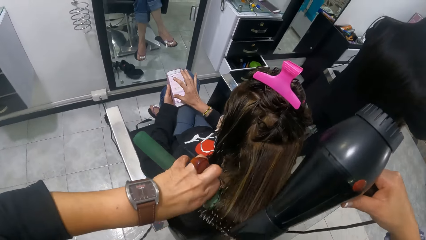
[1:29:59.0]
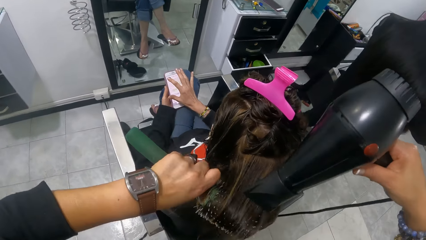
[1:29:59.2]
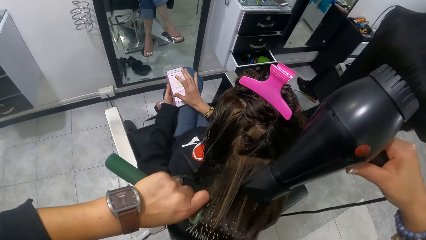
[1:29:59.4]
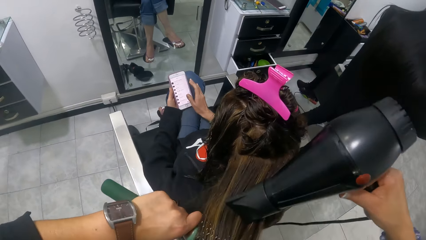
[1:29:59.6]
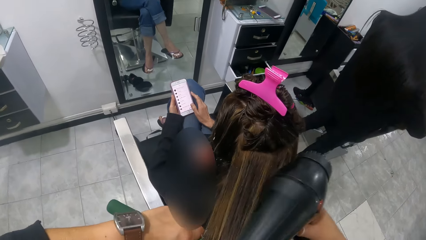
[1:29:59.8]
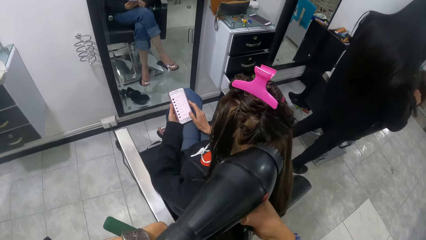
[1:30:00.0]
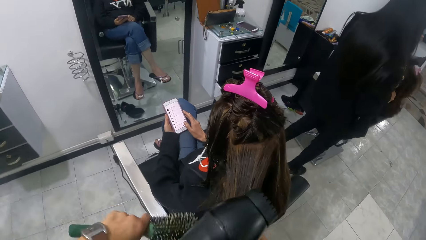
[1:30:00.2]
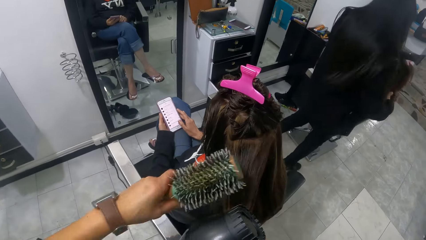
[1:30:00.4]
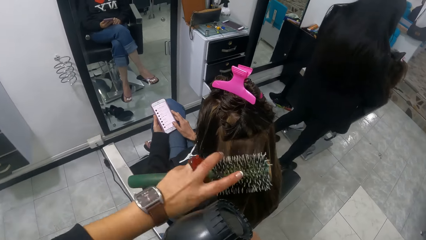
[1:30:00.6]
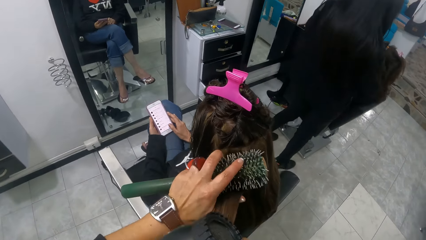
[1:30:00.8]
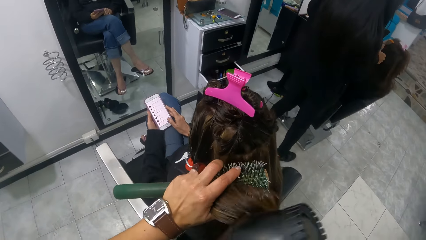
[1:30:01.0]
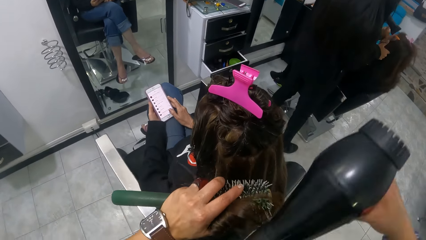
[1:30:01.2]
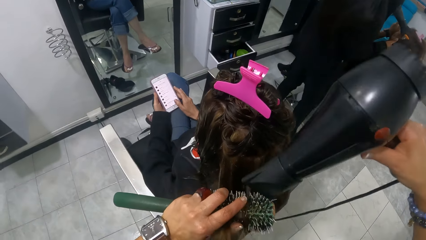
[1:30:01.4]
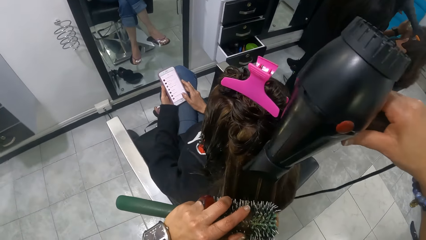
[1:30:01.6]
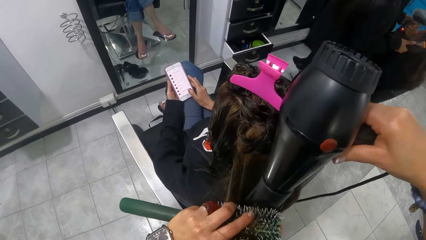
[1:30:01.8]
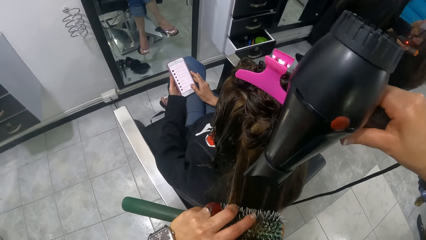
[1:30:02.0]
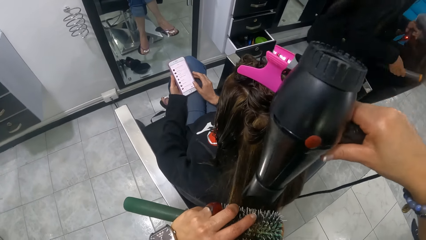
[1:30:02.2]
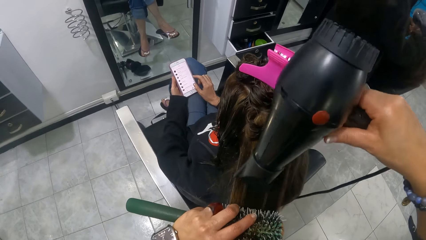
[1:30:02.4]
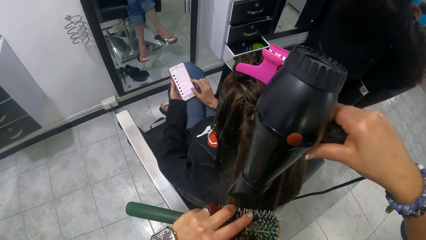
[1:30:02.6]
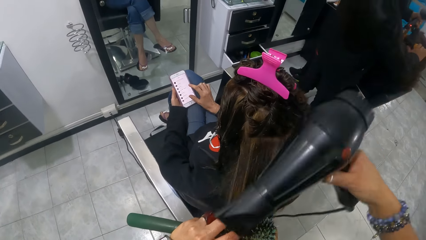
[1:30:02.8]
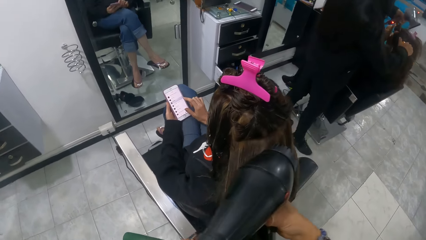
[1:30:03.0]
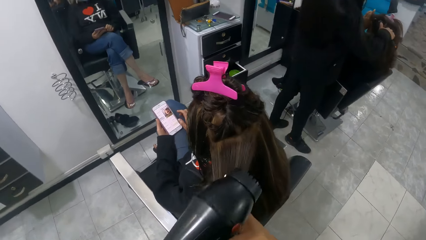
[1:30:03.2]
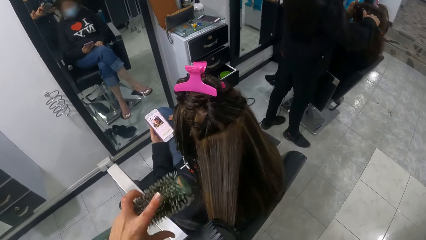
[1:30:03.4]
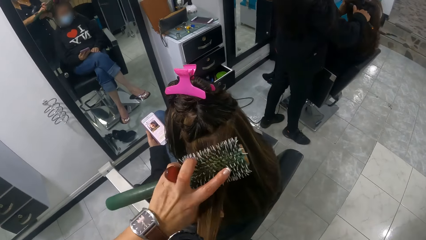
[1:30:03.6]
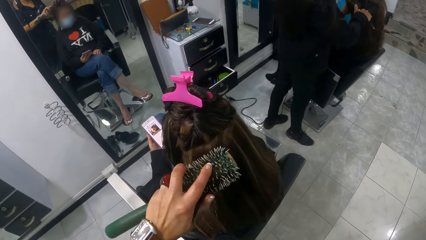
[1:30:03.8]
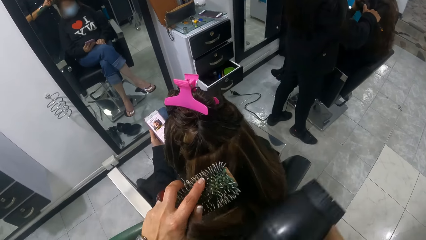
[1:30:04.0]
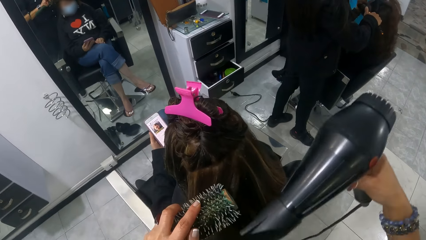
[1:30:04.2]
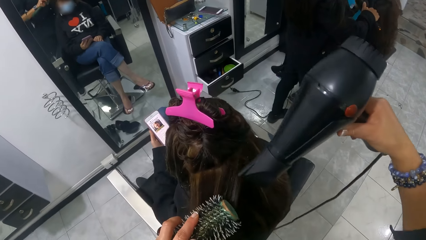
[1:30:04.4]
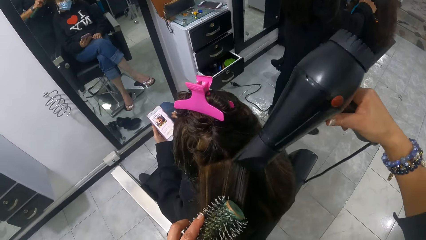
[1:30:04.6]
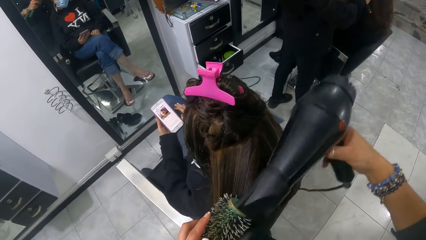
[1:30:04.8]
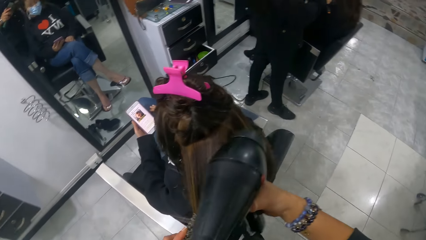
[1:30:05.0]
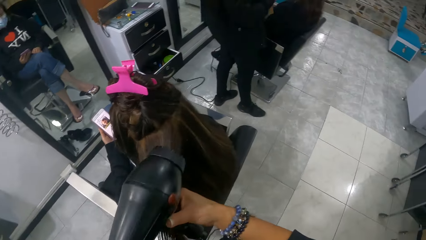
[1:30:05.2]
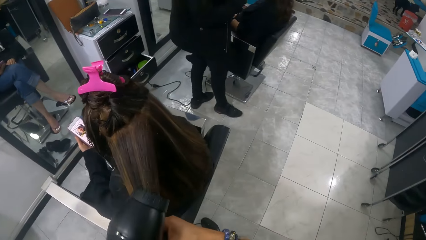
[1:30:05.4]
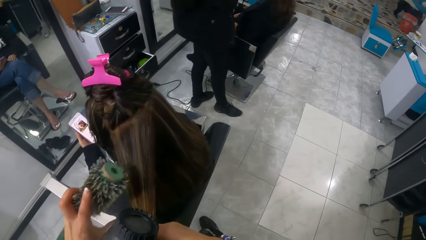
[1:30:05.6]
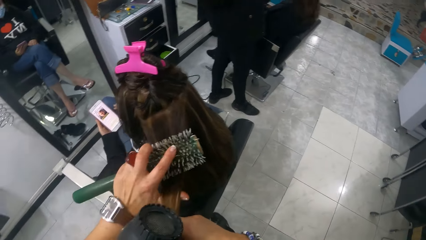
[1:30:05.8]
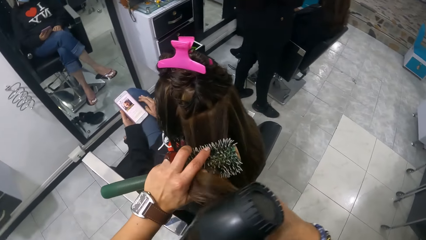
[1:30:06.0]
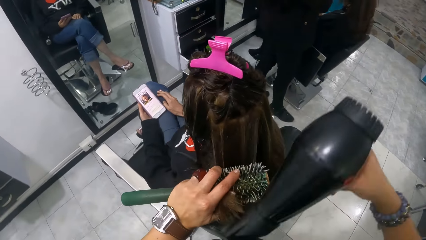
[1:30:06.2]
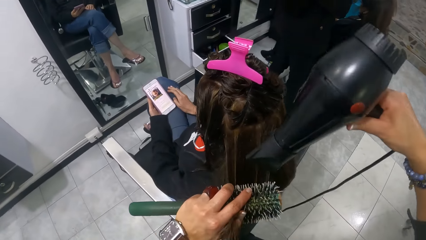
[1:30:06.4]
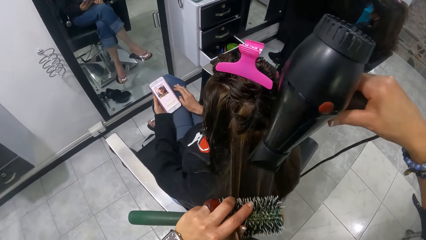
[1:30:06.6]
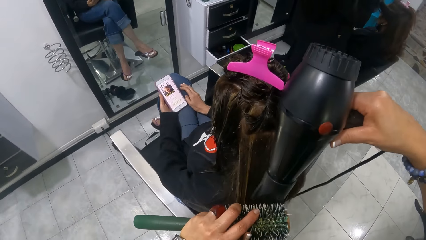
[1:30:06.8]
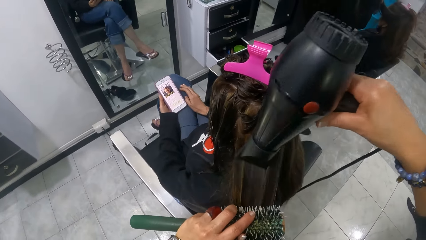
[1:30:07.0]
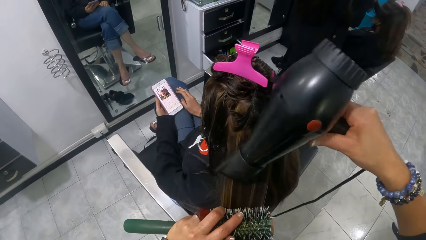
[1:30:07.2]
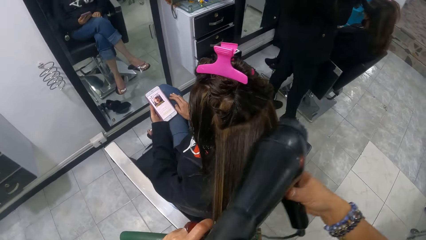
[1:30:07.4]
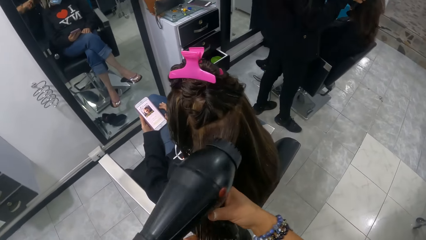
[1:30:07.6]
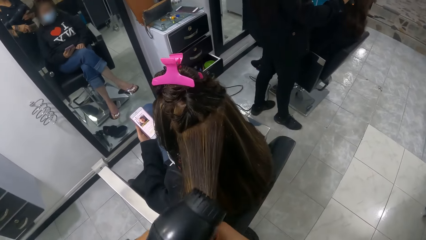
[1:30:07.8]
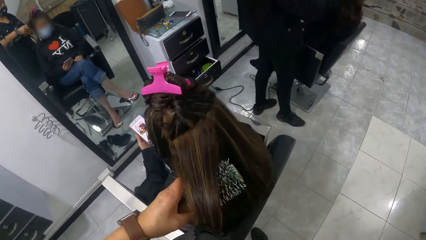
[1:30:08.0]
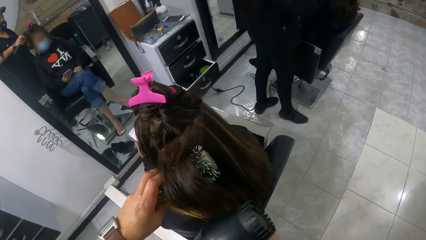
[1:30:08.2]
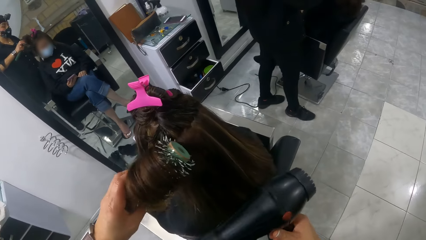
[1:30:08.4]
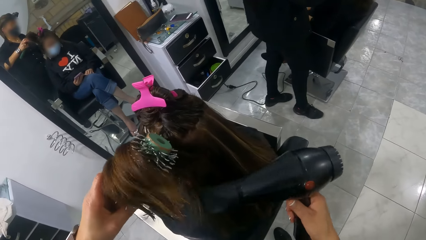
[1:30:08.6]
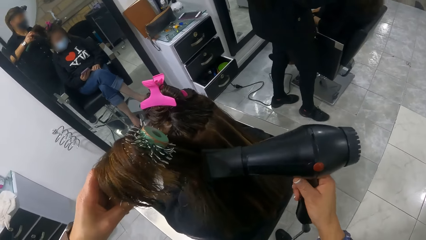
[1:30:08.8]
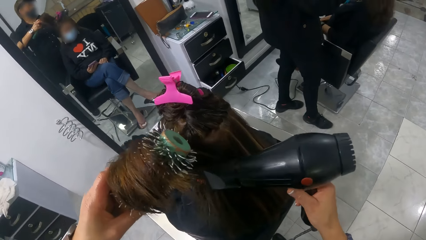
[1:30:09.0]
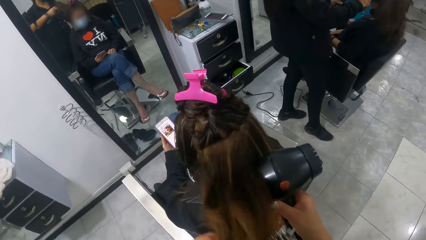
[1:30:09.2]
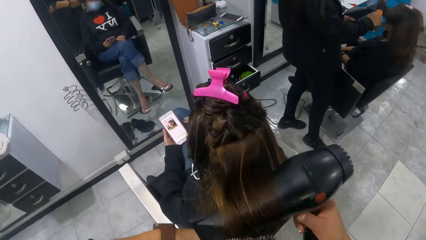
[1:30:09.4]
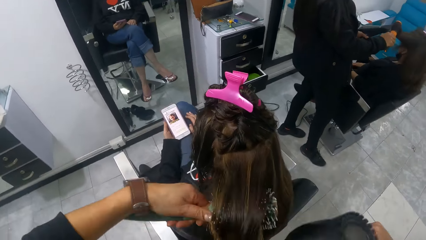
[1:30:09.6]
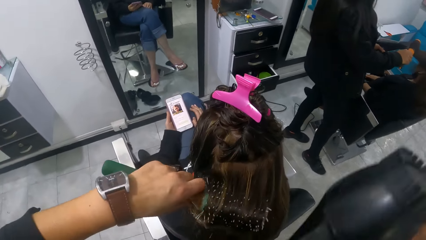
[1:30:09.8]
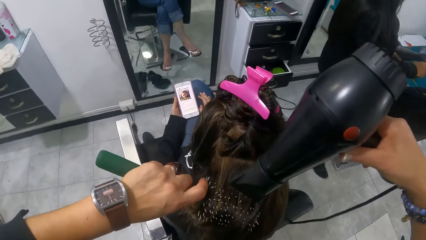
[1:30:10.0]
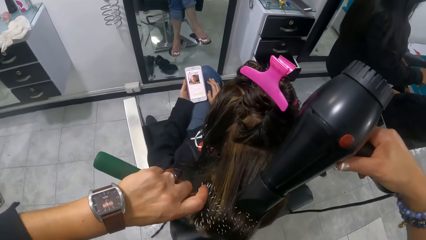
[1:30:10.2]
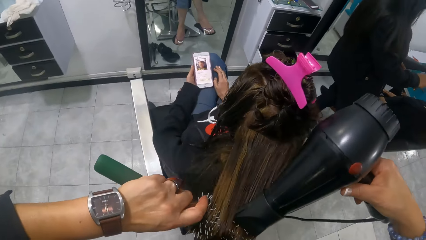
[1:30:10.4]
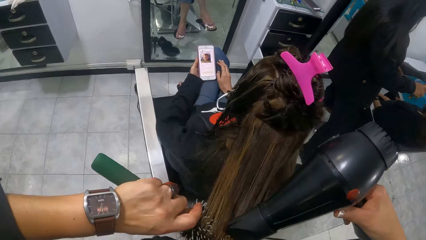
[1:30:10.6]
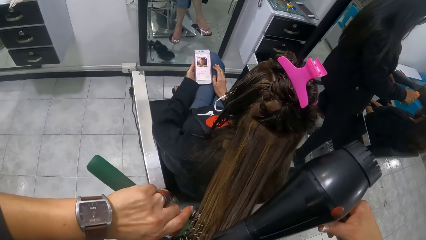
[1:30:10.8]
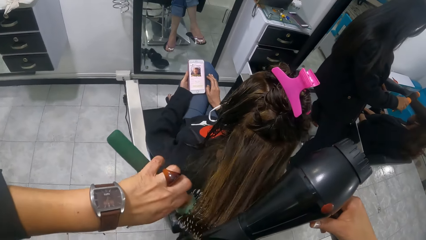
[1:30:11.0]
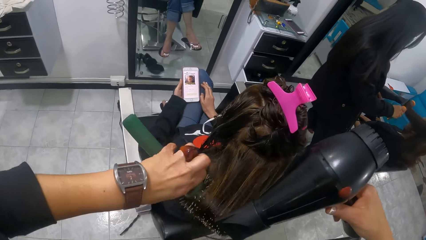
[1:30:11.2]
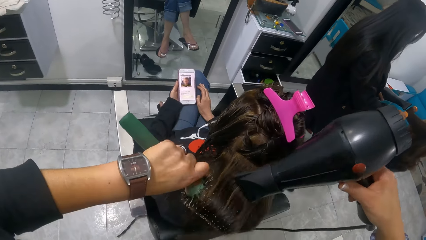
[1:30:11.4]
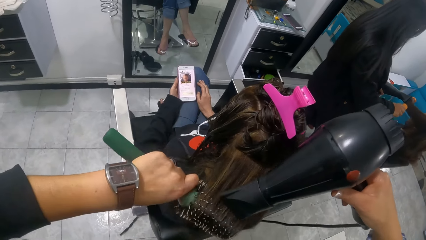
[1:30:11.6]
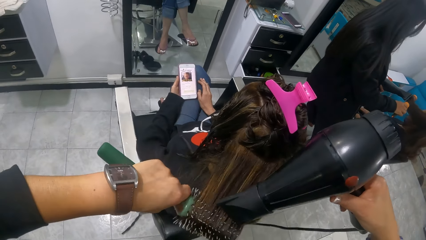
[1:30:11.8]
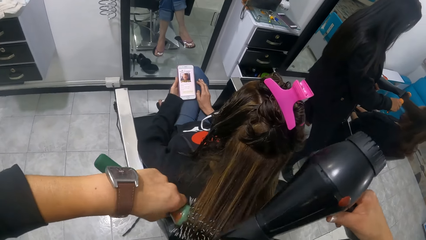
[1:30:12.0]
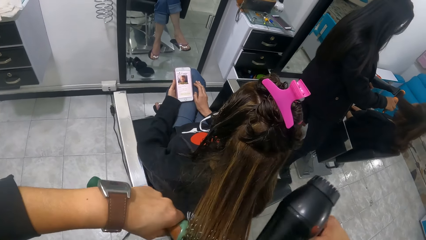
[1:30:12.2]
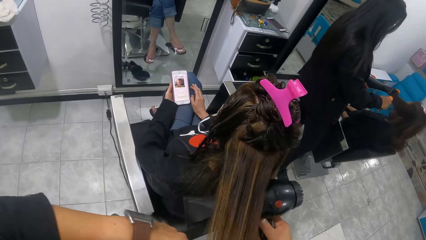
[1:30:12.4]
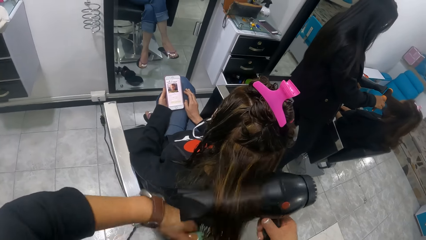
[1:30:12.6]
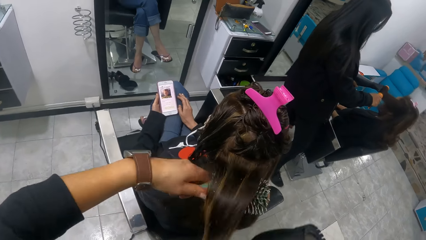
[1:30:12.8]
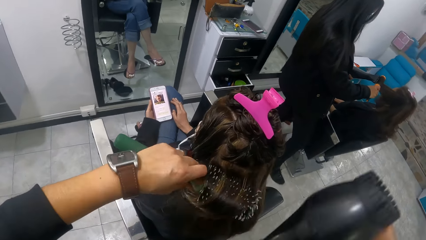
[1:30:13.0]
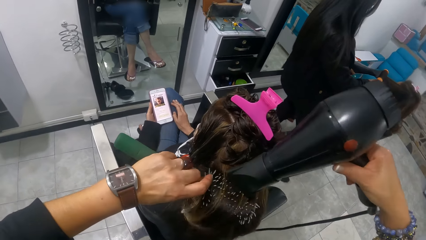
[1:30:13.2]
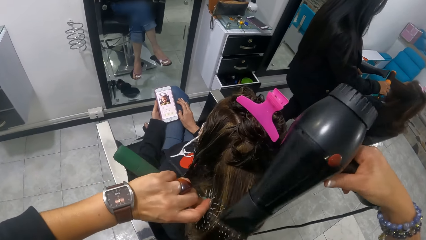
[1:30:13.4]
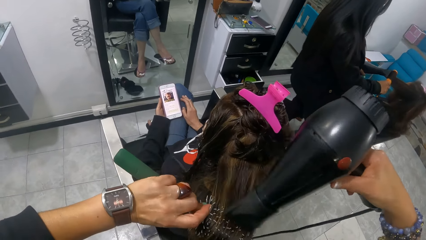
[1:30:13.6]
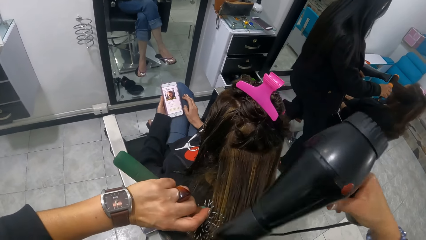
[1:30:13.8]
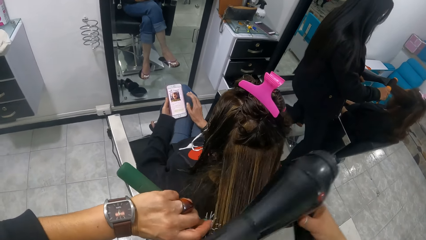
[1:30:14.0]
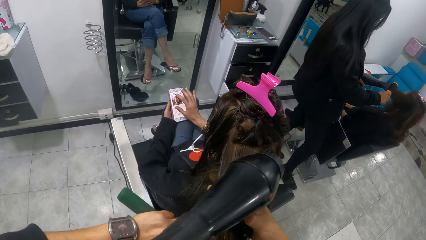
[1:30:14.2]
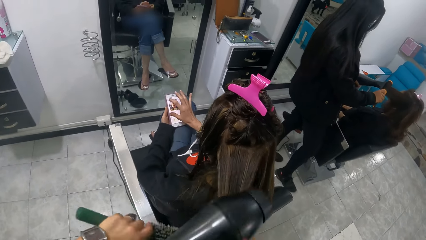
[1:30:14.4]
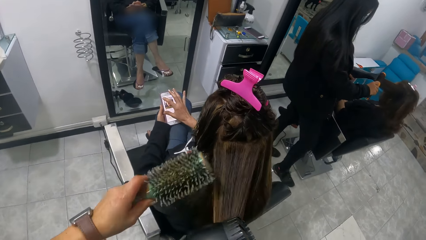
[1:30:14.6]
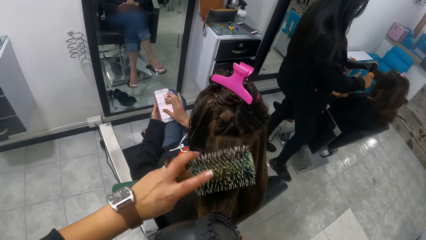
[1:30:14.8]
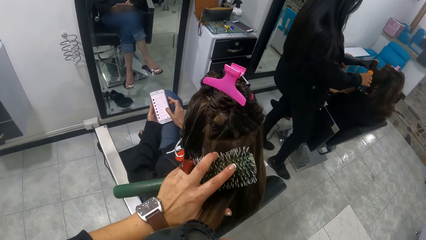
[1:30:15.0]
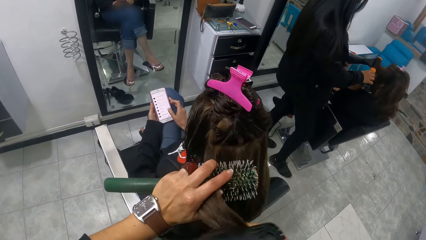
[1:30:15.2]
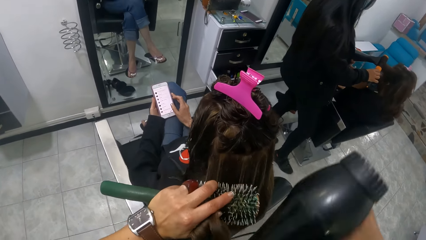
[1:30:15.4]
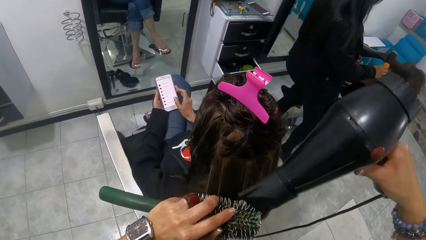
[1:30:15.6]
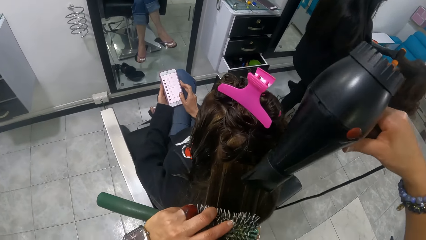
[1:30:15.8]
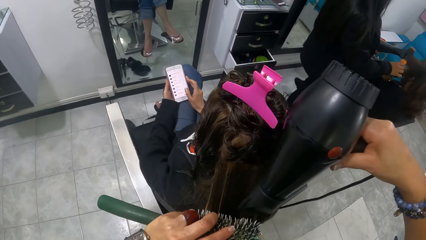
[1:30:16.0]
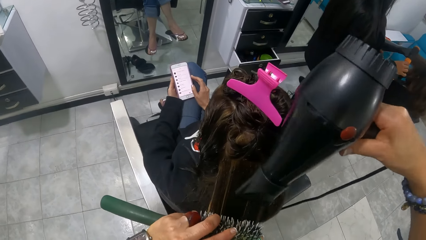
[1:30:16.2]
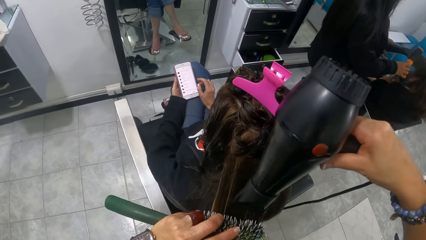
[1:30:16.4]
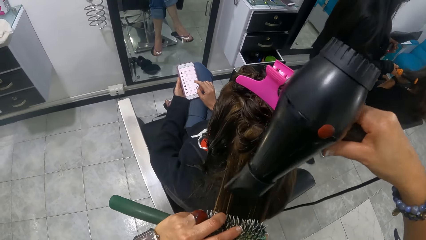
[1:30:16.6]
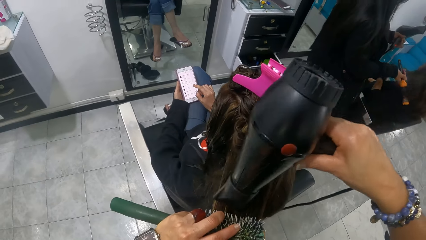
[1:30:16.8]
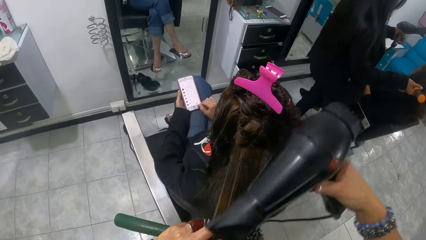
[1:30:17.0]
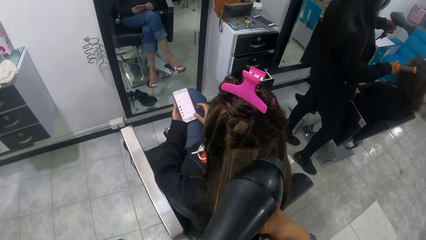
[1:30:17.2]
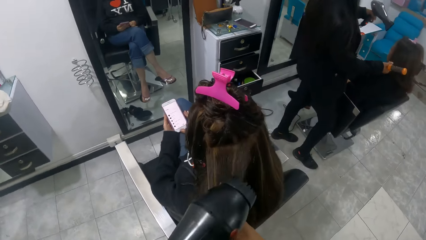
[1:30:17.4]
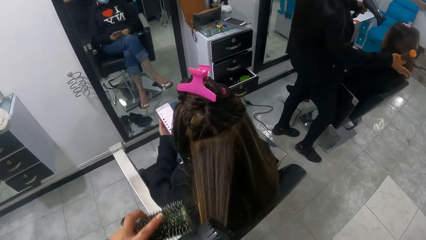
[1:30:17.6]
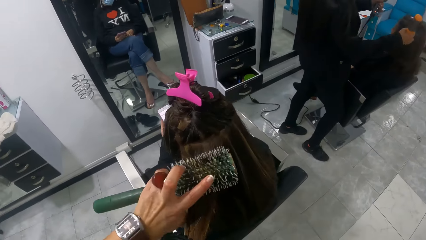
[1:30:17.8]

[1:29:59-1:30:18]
The camera wearer rolls a lady's hair on a hair brush roller. They stretch the lady's hair with the left hand. They straighten the lady's hair with a blow dry machine. They stretch the lady's hair with the left hand. They blow the lady's hair with the blow dry machine. They stretch the lady's hair with the left hand. They straighten the lady's hair with the blow dry machine. They stretch the lady's hair with the right hand. They straighten the lady's hair with the hair brush roller. They blow the lady's hair with the blow dry machine. They roll the lady's hair on the hair brush roller. They straighten the lady's hair with the blow dry machine. They roll the lady's hair on the hair brush roller. They blow the lady's hair with the blow dry machine. They roll the lady's hair on the hair brush roller.
